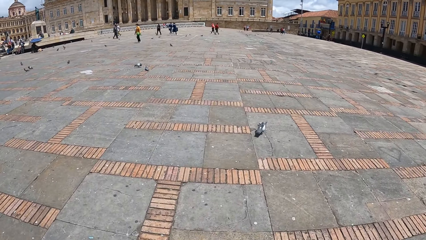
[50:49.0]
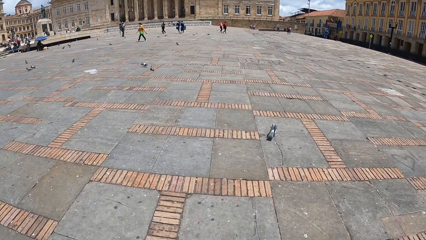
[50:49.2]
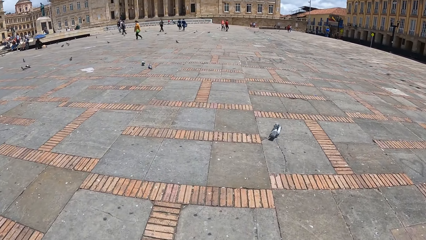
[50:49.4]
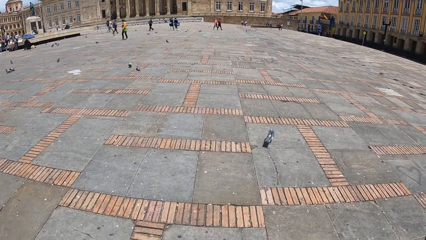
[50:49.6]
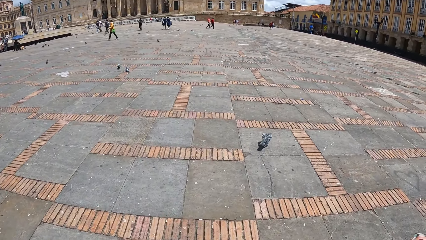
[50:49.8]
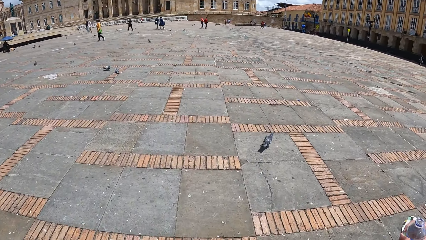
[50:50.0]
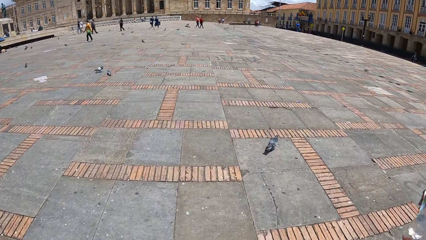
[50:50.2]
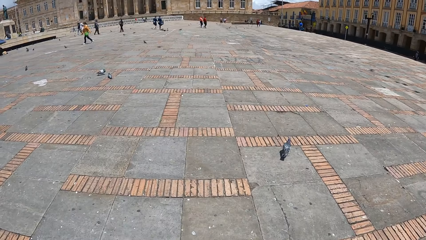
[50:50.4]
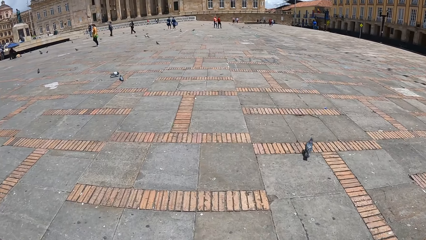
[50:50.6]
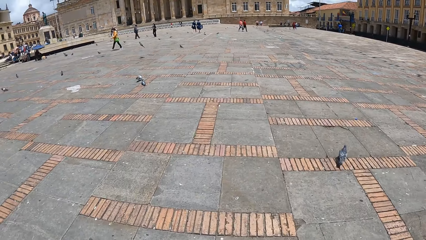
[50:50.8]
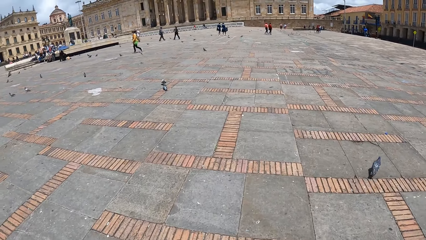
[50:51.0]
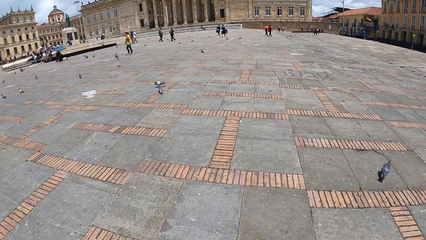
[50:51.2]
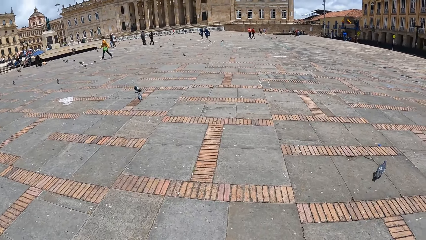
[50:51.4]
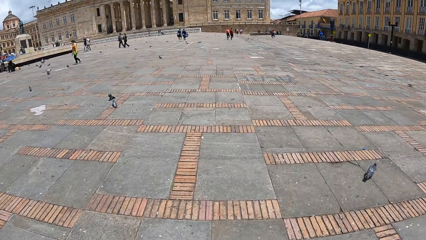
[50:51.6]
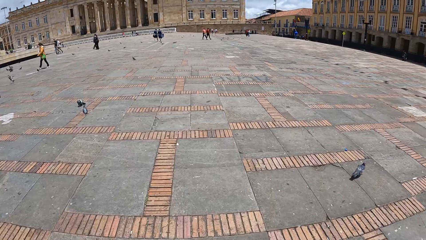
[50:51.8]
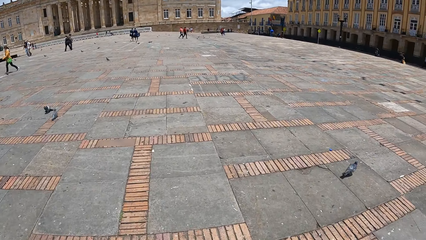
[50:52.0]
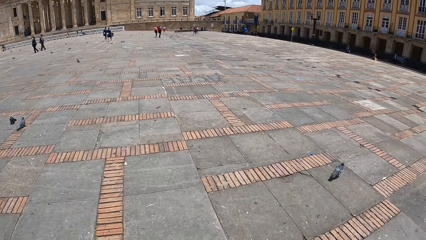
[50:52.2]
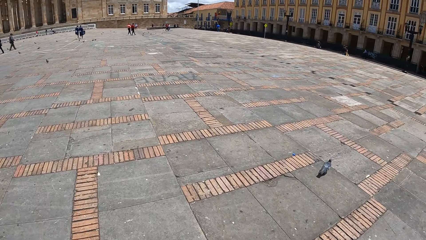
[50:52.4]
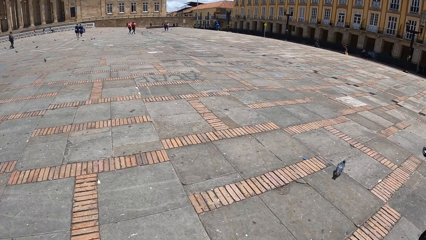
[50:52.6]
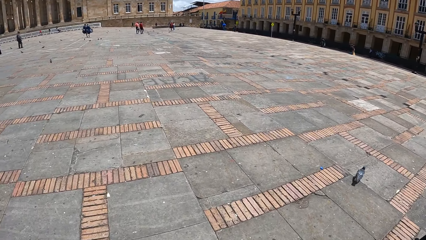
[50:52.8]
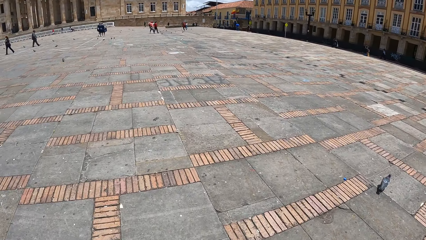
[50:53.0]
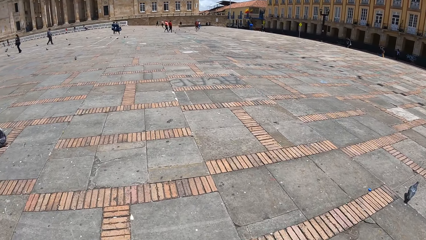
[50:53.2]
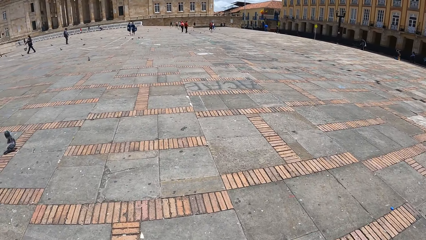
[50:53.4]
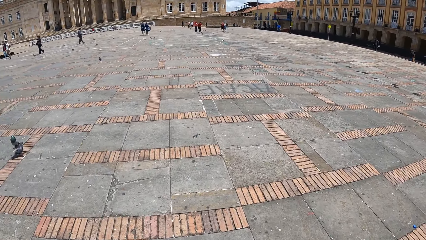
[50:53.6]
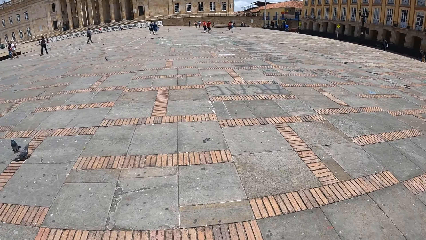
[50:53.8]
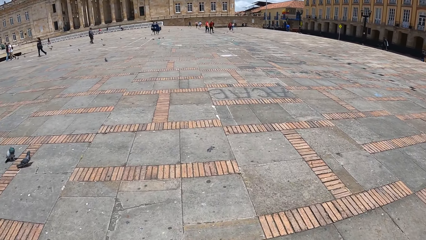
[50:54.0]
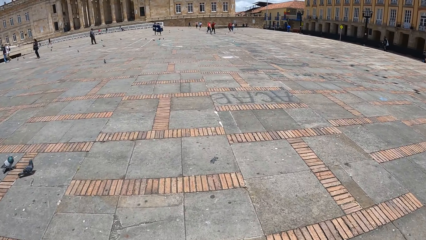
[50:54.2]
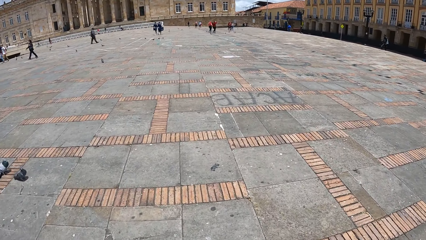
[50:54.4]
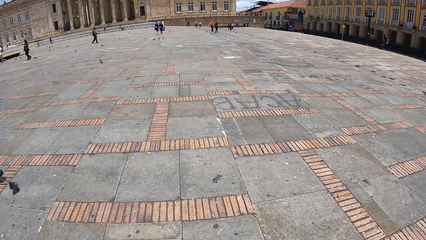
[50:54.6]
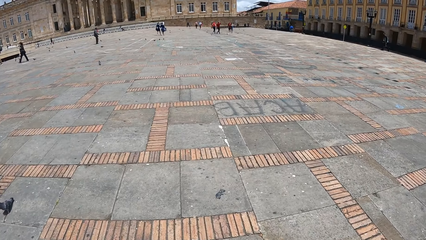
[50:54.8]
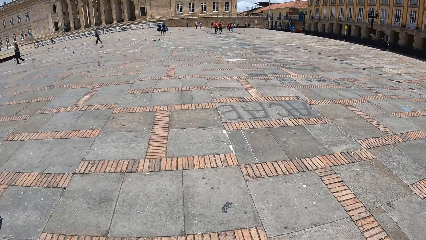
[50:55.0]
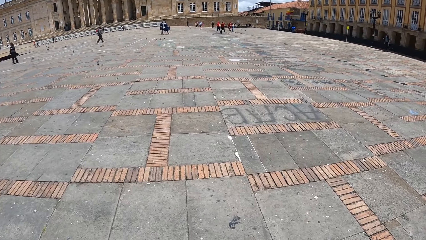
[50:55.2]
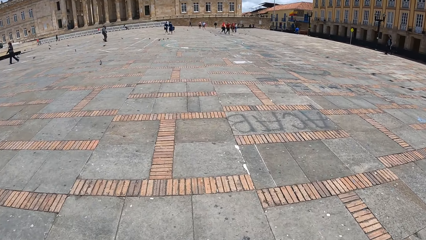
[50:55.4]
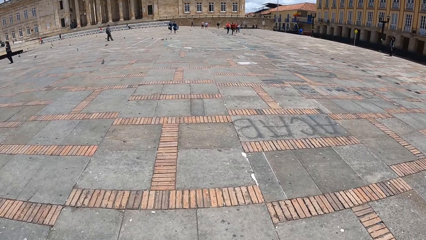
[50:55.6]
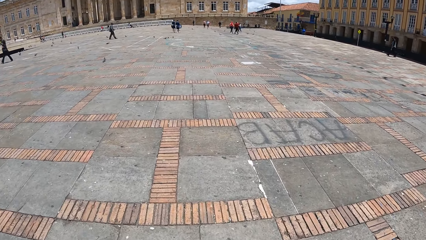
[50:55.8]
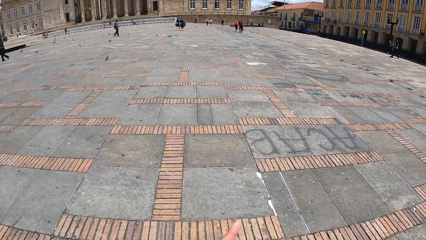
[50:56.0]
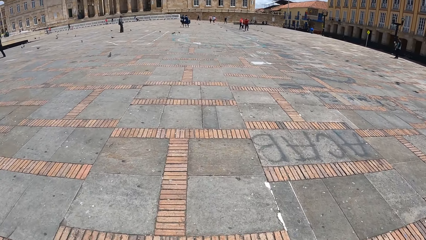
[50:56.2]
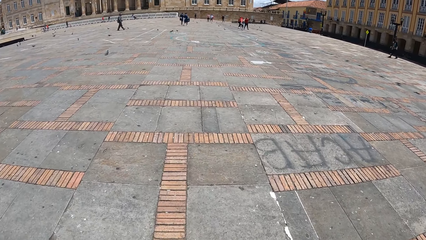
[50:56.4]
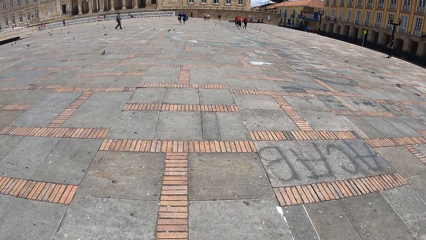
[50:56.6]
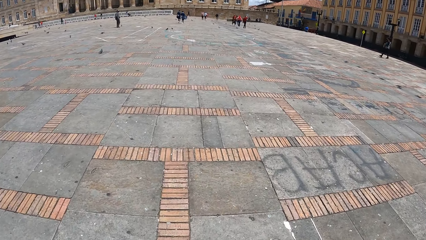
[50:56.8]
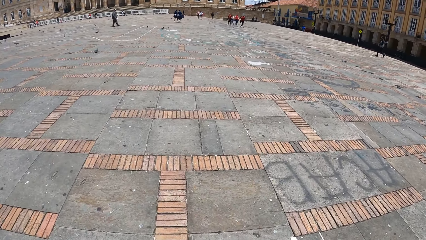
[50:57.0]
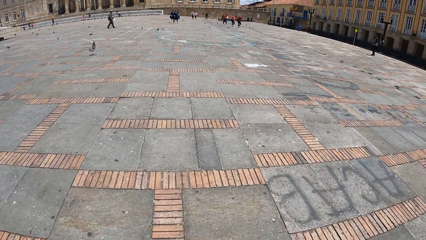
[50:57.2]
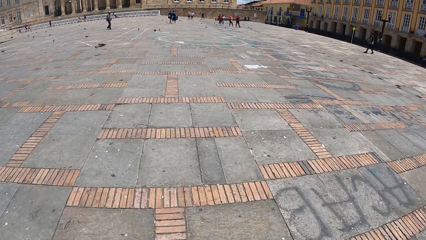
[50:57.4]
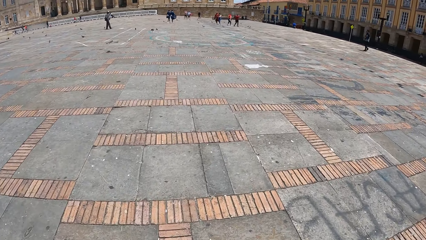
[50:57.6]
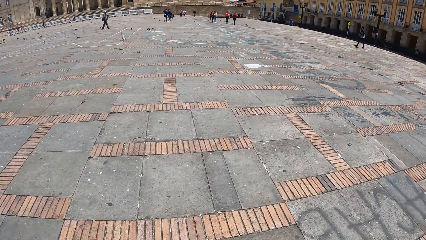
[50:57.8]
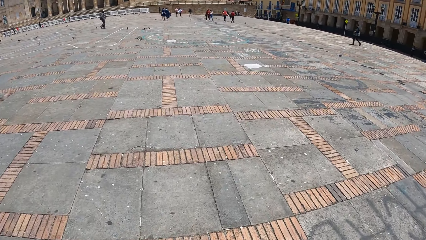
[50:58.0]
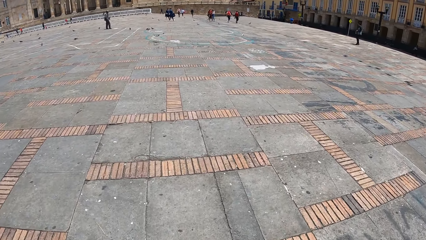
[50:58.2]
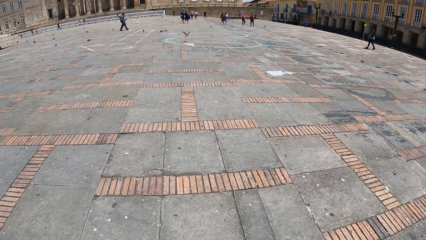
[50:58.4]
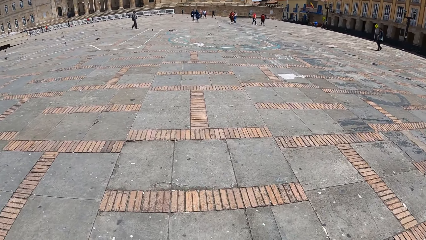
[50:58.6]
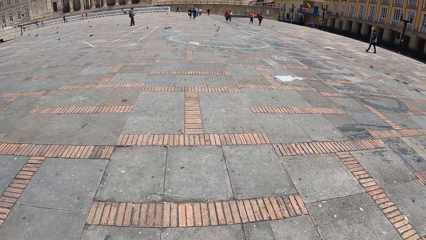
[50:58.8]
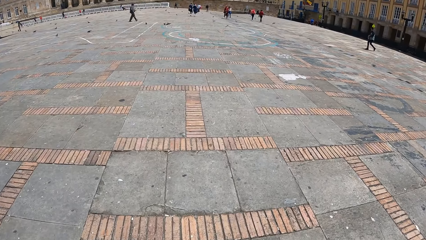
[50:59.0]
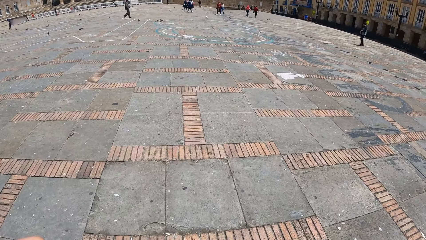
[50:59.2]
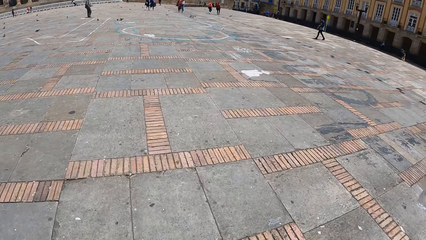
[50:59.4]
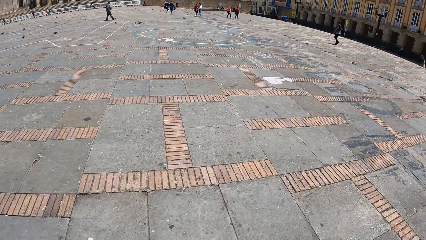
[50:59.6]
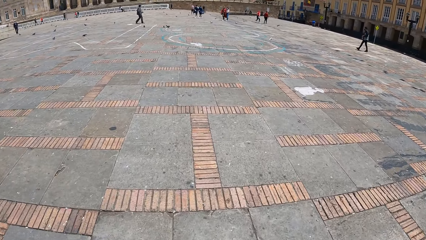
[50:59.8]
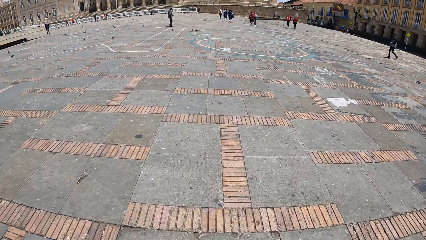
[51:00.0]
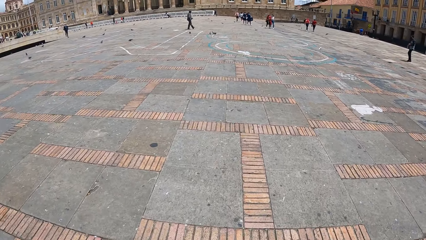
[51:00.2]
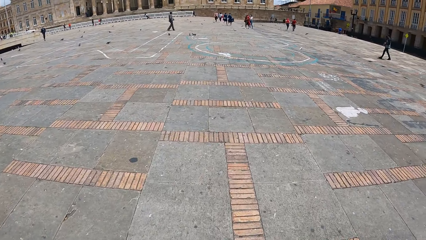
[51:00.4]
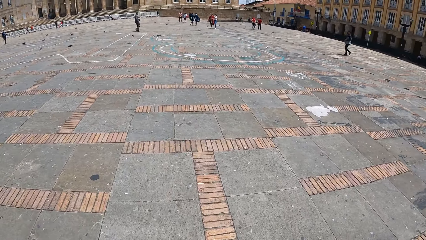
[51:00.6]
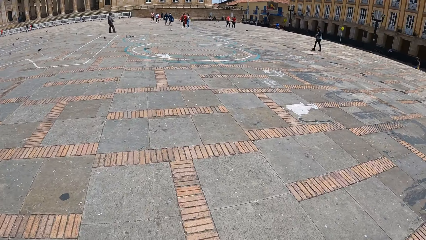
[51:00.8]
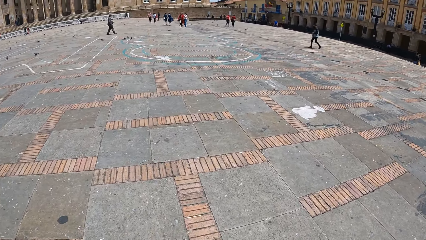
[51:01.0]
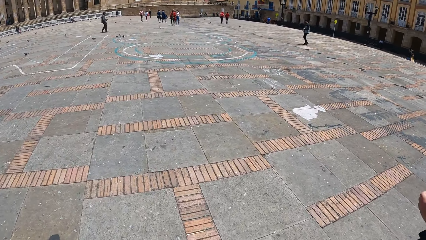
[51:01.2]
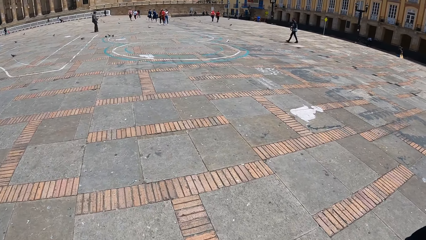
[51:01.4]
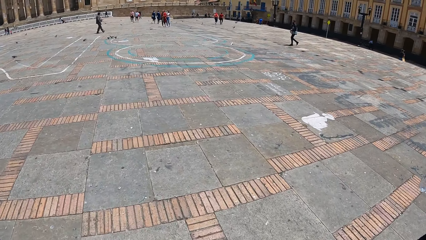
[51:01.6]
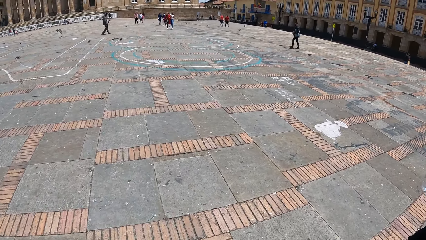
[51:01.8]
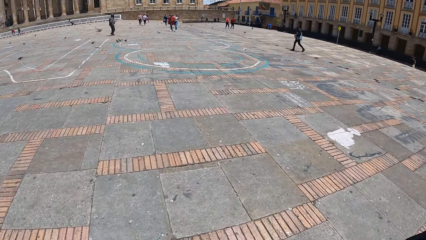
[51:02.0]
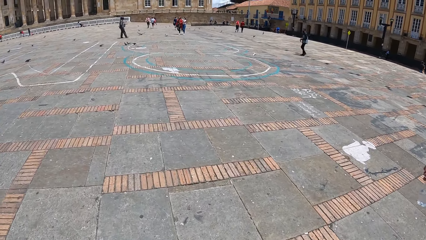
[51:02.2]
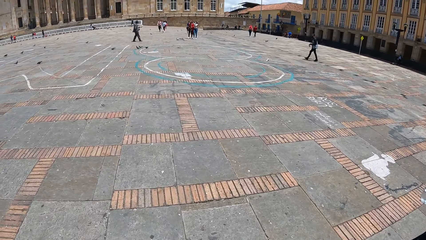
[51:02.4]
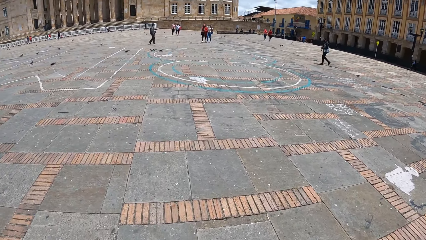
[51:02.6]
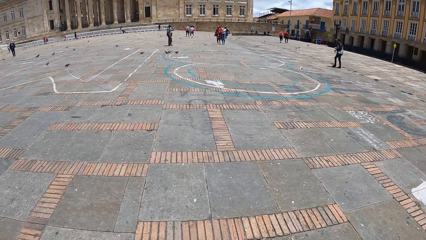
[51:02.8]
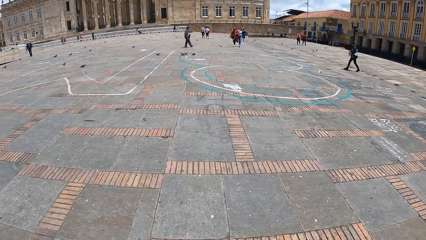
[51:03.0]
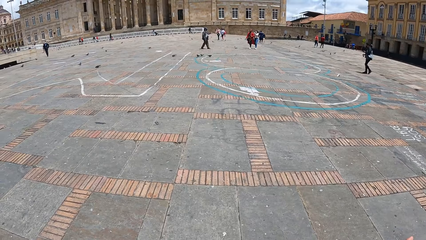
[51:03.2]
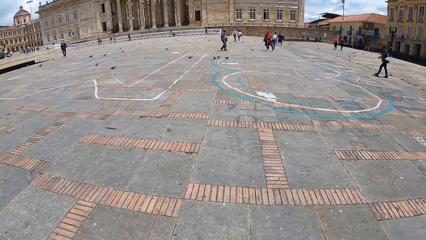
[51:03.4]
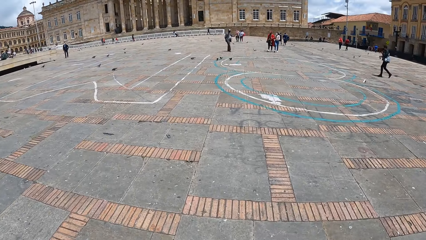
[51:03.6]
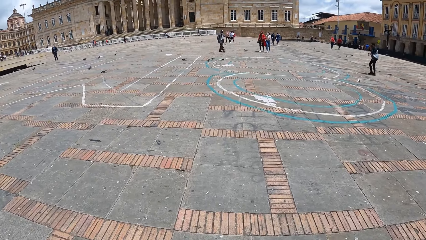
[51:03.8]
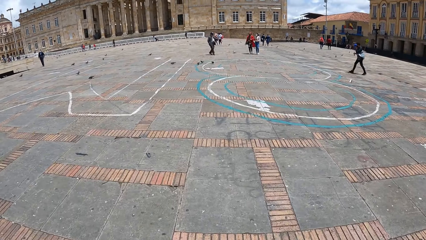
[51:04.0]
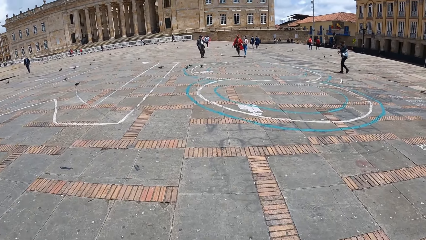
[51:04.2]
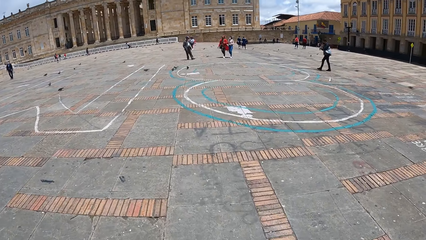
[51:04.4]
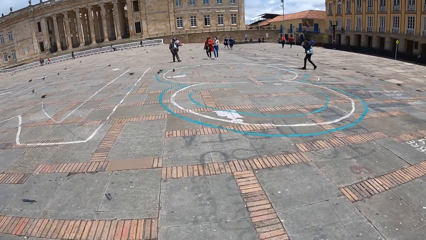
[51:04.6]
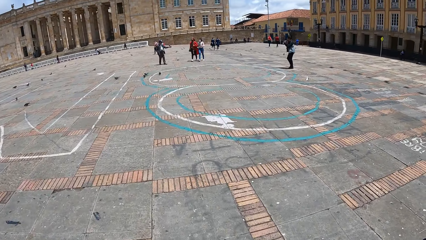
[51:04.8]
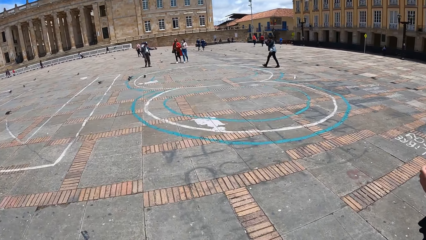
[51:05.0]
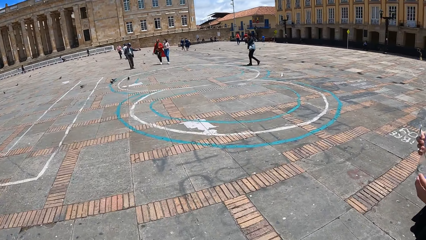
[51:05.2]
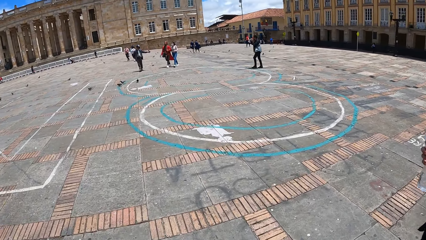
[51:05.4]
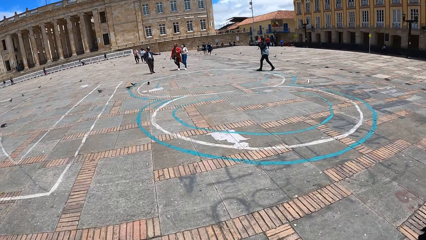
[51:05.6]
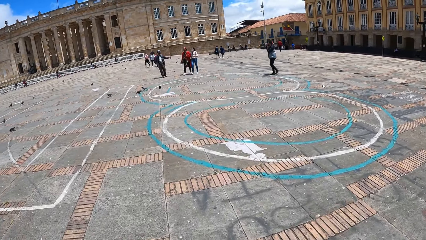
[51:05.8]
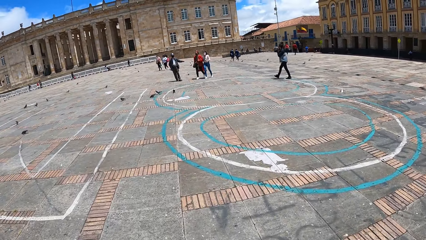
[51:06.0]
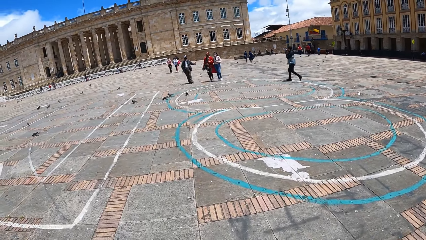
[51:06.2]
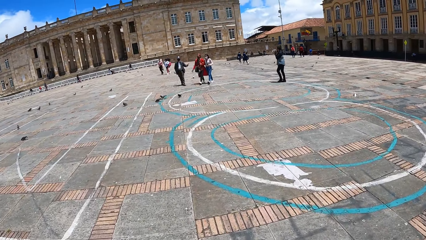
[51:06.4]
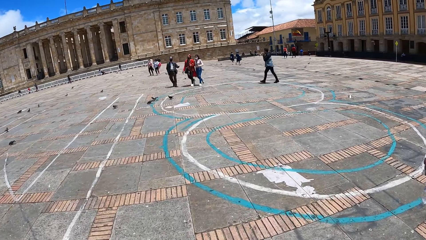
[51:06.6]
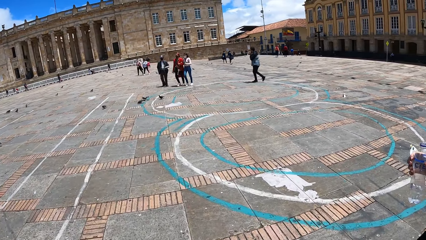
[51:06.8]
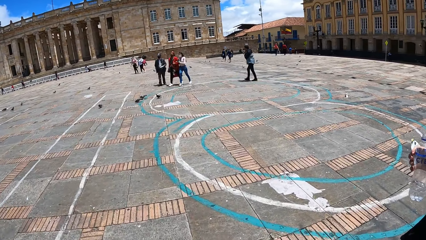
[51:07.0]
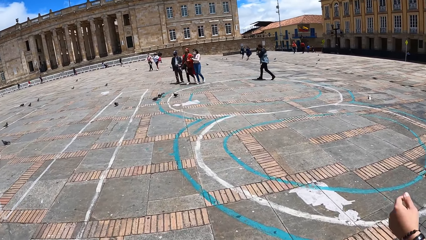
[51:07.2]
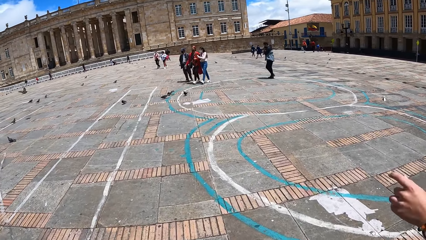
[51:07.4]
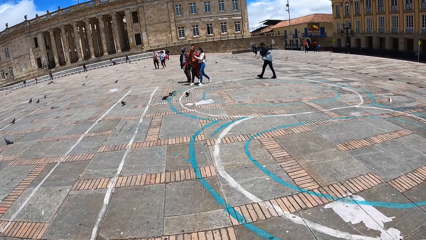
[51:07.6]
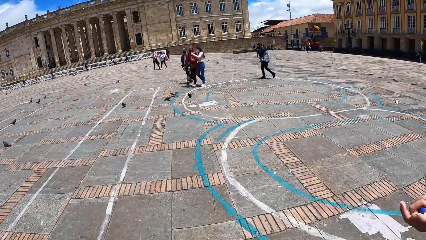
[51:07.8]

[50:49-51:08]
The man holds the bottle with his right hand. He drinks the water from the bottle. The camera wearer walks in the street. The man walks in the street. The camera wearer interacts with the man.
